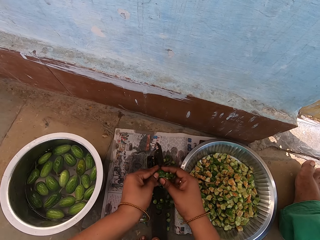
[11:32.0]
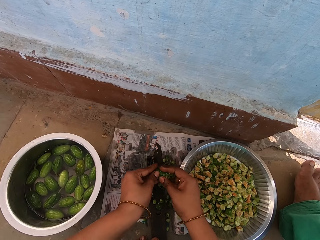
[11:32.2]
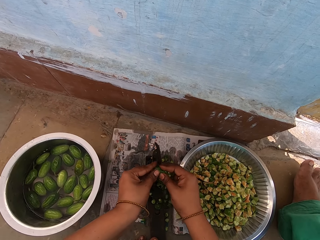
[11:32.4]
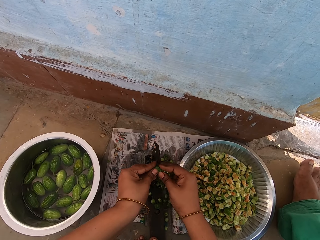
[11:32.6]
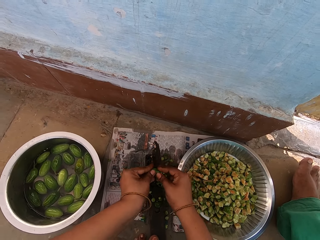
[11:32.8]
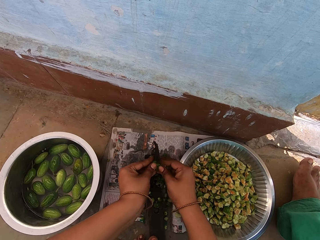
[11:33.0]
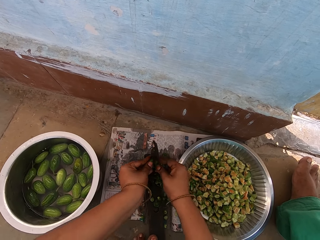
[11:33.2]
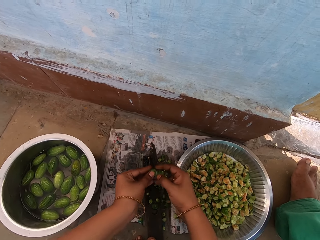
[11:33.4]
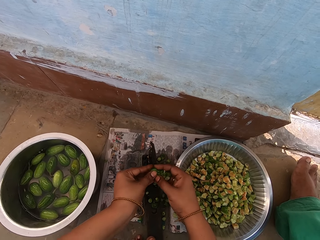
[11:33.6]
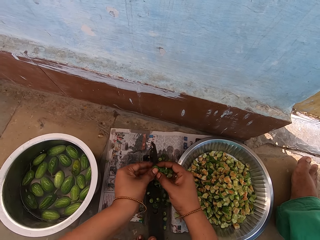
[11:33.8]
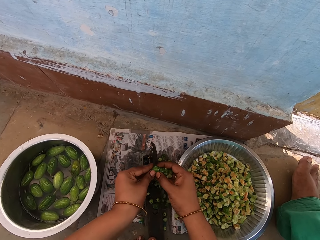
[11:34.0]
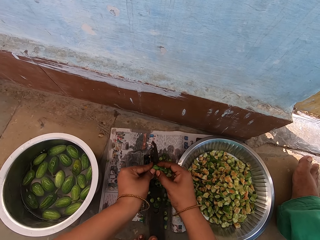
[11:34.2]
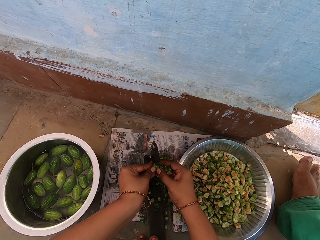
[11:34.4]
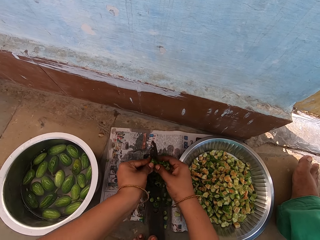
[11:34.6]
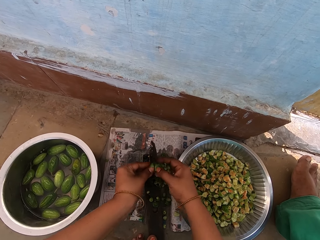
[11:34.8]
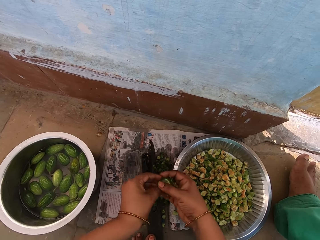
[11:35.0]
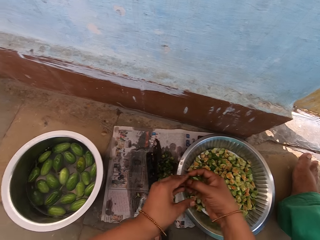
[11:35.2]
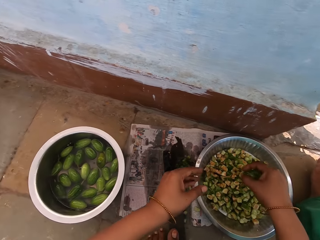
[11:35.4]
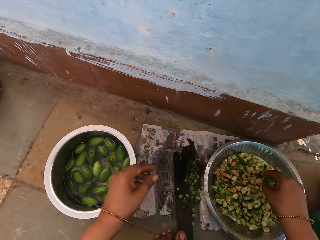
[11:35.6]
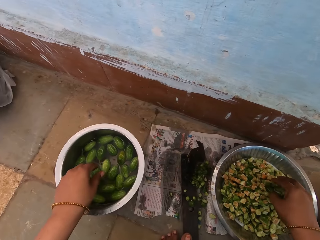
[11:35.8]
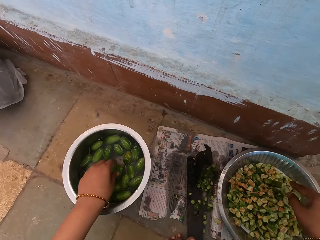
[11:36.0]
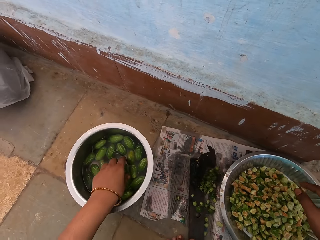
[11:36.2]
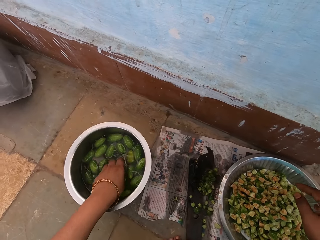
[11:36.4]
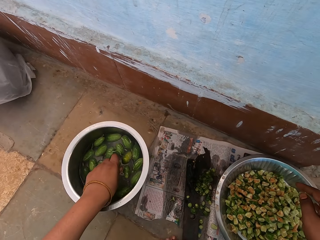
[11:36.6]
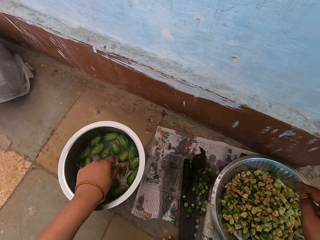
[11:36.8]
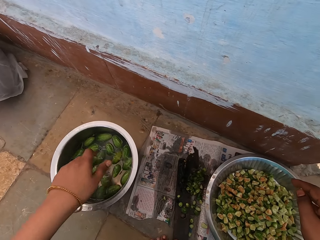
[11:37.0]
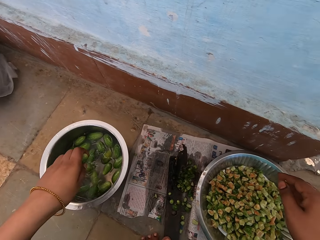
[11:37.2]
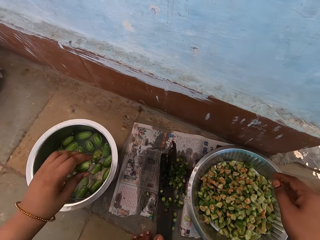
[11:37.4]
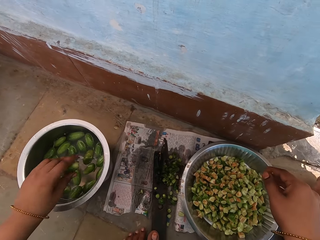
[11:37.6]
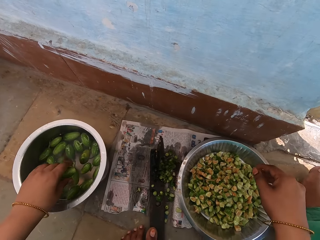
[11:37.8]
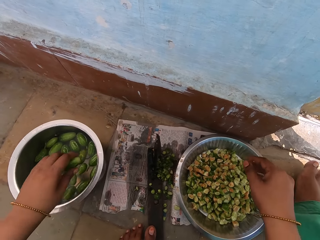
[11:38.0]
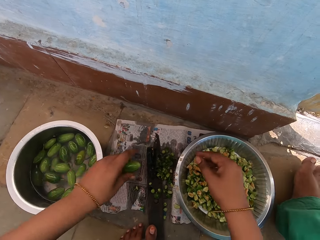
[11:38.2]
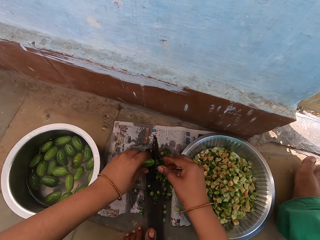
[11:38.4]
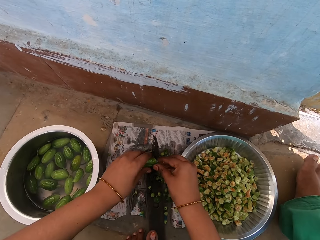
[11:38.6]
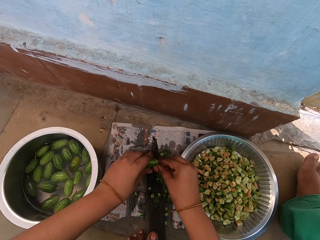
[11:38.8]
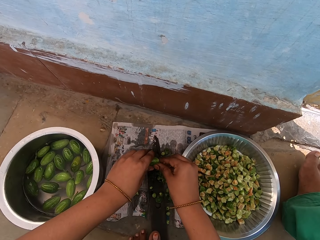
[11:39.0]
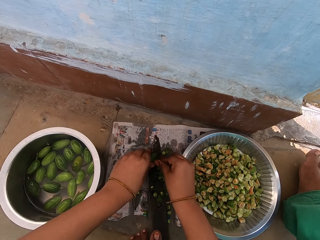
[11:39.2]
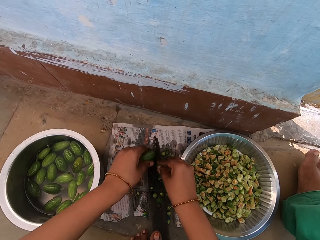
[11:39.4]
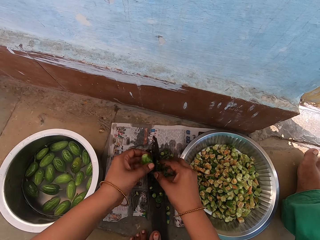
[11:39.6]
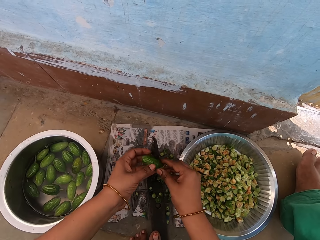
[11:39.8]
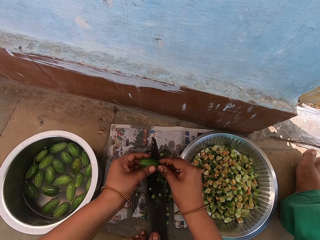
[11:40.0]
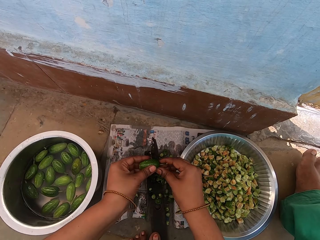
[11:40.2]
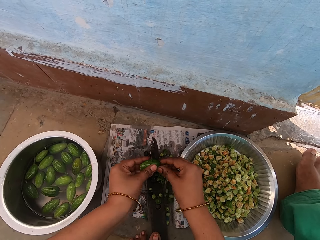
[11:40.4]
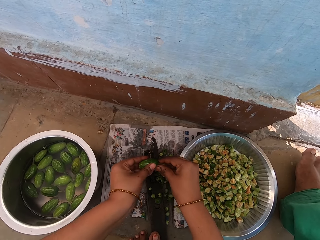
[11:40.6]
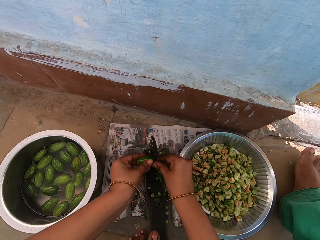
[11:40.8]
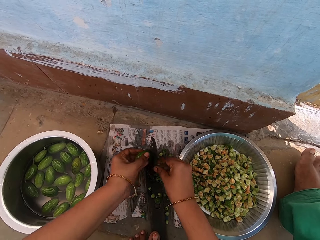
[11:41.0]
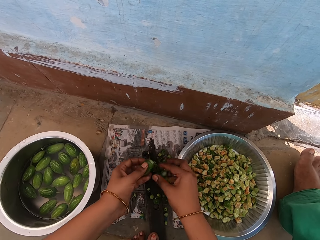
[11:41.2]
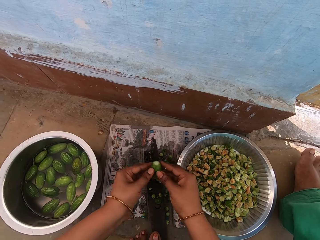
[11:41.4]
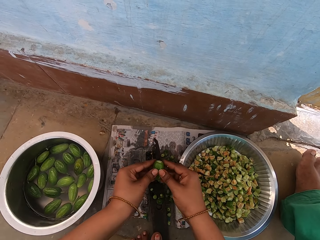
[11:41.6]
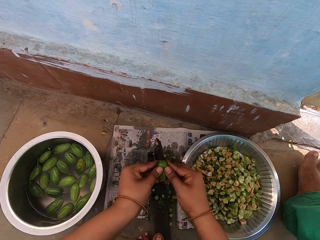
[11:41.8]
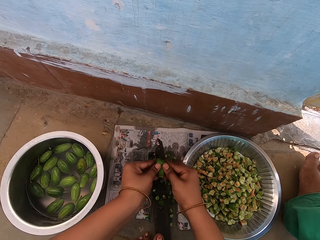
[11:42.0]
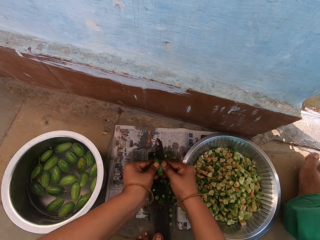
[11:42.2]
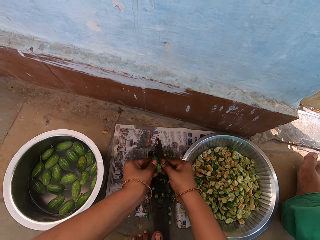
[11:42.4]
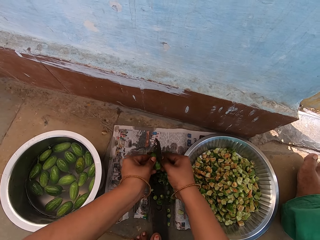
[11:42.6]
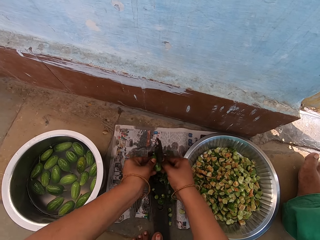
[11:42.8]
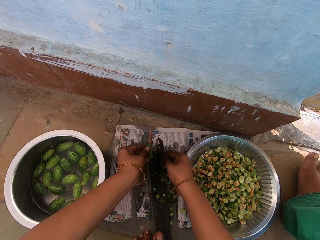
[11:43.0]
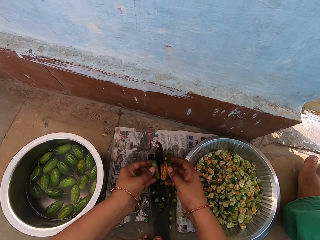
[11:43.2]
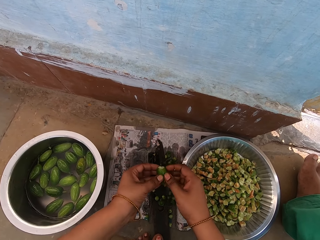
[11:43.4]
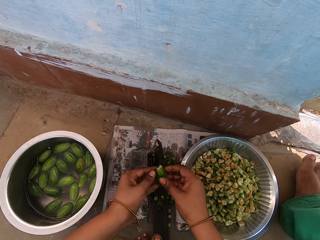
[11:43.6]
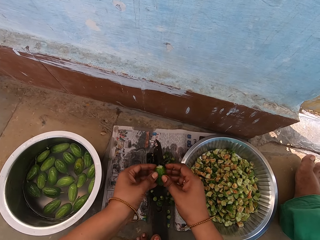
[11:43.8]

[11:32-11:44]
The camera wearer drops pieces of cucumber pickle or ivy gourd in a bowl or cooking pot. They take an ivy gourd from the cooking pot. They shake the ivy gourd, hold the ivy gourd with both hands and cut the cucumber pickle with a boti knife. They turn the cucumber pickle. They cut the cucumber pickle with the boti knife. They turn the cucumber pickle. They cut the cucumber pickle with the boti knife.

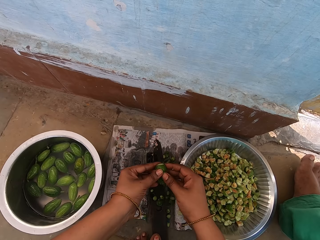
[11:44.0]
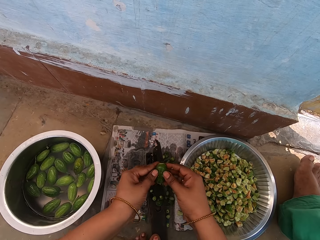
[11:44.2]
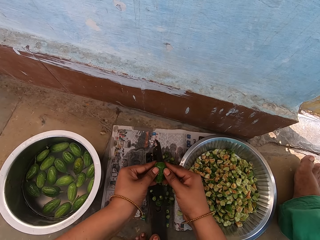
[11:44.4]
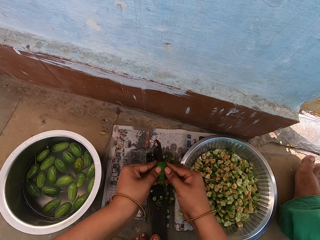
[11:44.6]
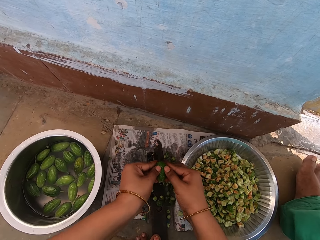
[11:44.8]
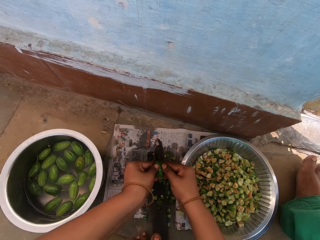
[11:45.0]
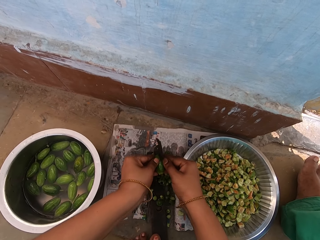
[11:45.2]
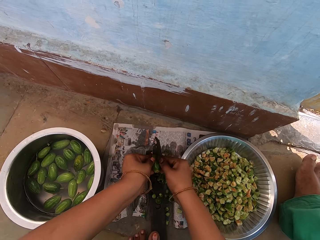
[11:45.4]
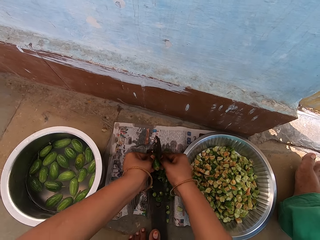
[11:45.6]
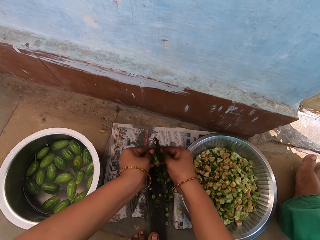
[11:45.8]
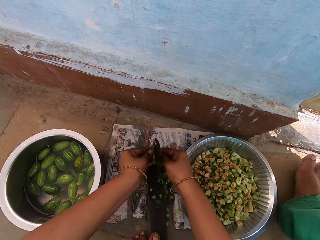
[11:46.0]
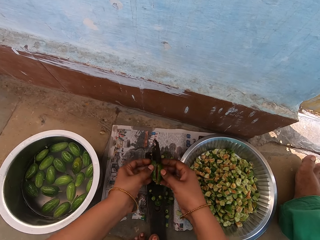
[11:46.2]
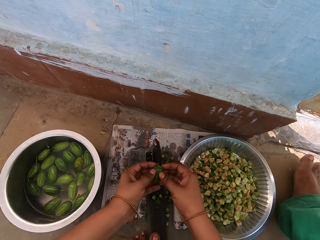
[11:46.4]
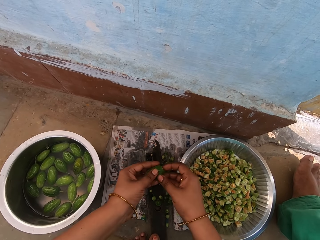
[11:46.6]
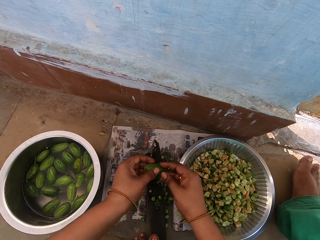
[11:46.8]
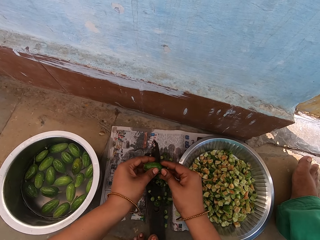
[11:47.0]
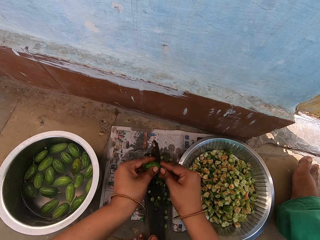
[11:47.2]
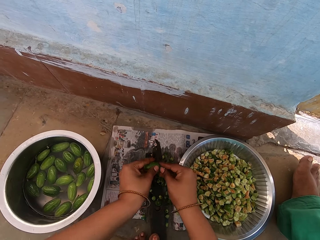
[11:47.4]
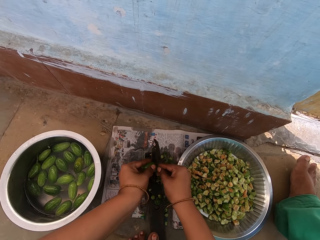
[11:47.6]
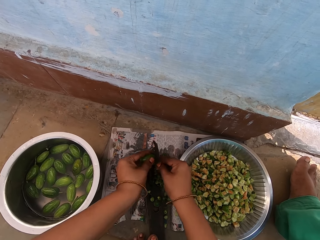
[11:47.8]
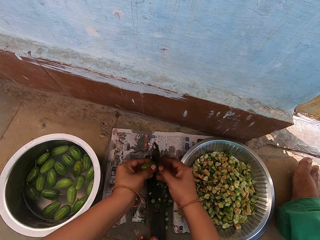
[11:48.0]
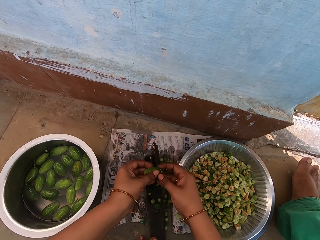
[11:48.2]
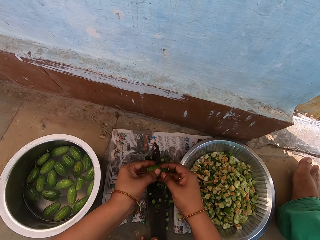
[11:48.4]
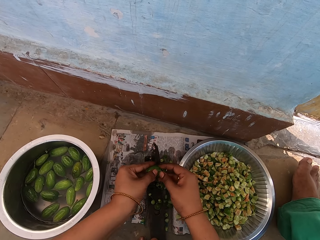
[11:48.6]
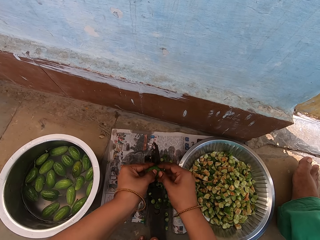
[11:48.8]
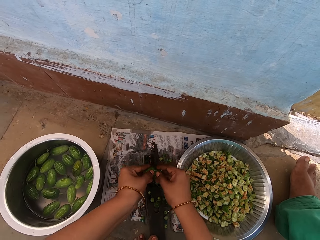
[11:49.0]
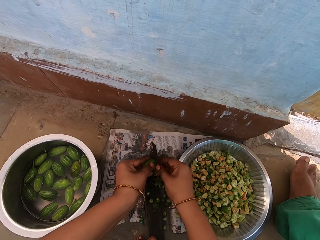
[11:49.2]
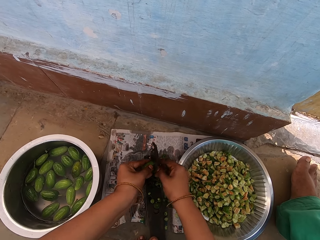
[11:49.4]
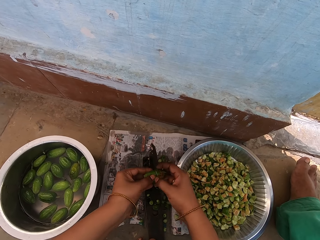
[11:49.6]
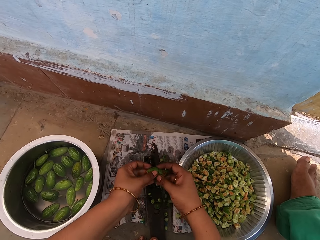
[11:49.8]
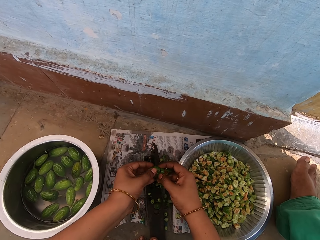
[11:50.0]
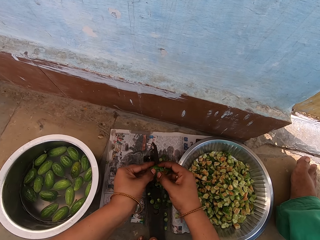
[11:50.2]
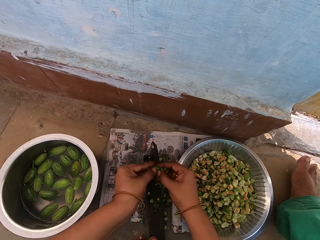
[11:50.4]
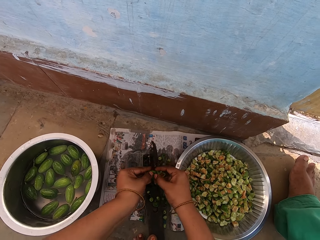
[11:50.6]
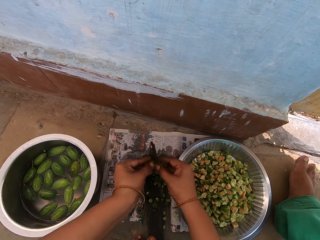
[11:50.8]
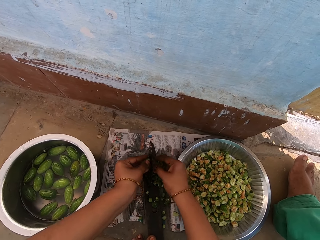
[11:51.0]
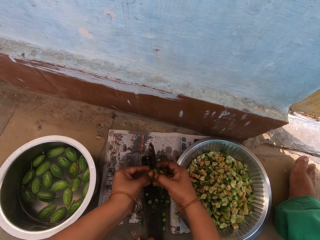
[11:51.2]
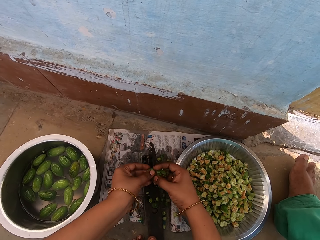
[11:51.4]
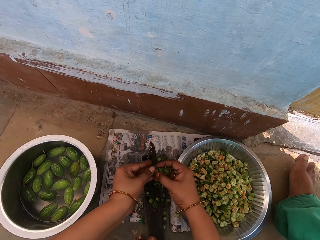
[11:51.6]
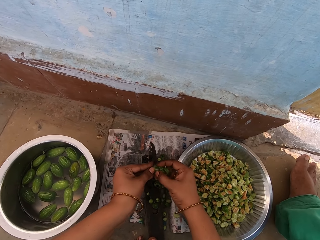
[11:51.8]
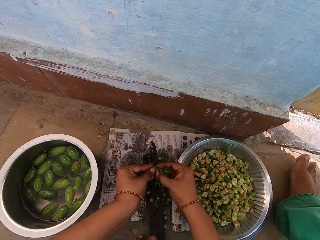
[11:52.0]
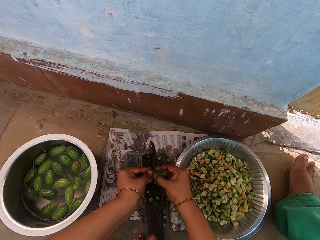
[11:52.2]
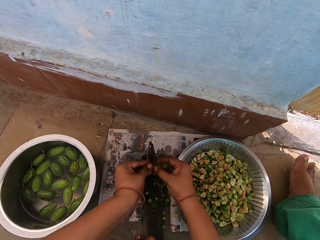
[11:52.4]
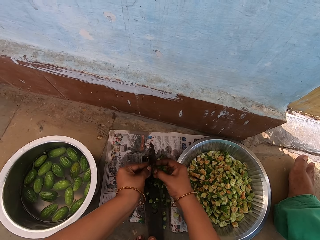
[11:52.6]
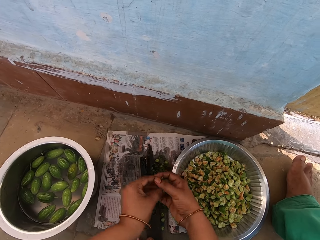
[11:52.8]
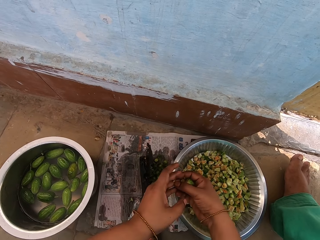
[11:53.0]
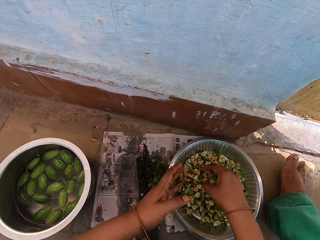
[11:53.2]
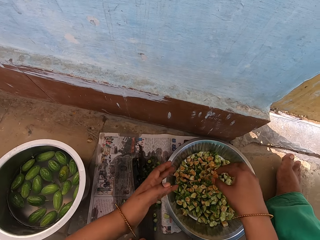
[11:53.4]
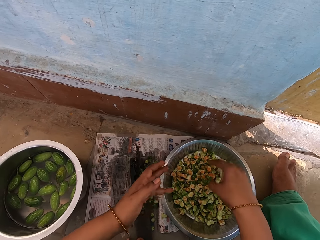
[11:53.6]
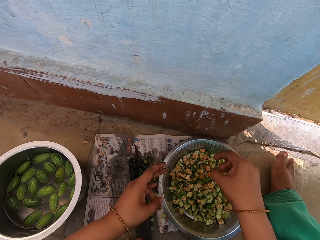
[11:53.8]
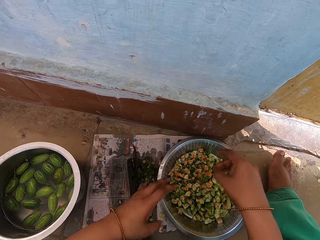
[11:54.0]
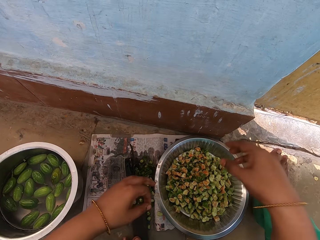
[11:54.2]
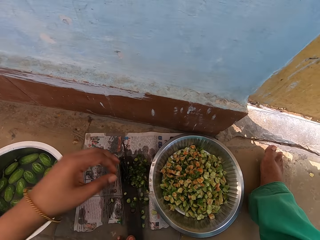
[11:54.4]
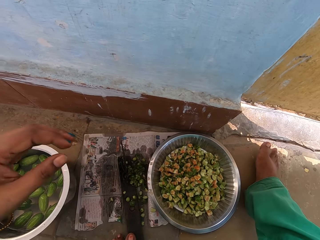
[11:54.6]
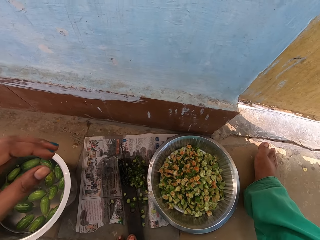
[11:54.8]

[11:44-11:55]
The camera wearer turns a cucumber pickle. They cut the cucumber pickle with a boti knife. They turn the cucumber pickle. They cut the cucumber pickle with the boti knife. They drop pieces of the cucumber pickle in a bowl. They shake their hand and raise their hand.
